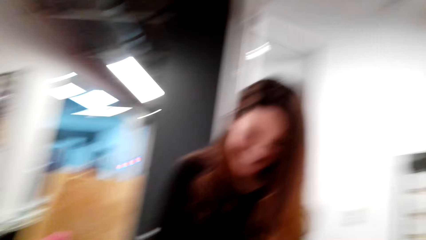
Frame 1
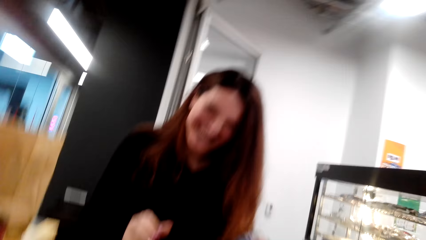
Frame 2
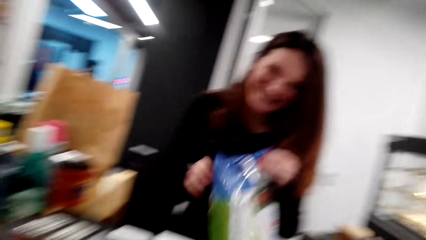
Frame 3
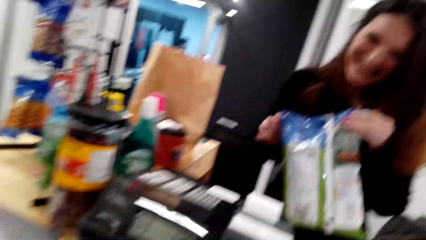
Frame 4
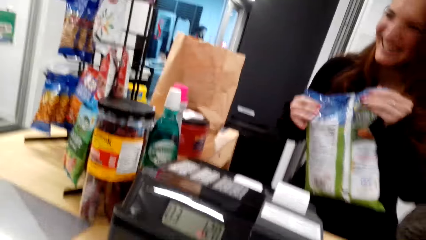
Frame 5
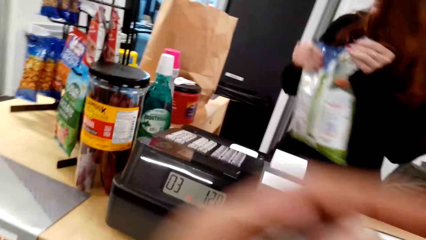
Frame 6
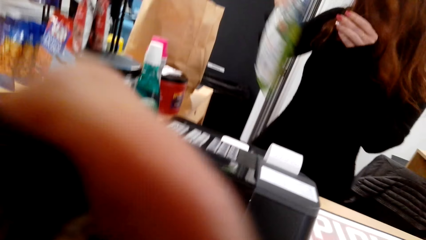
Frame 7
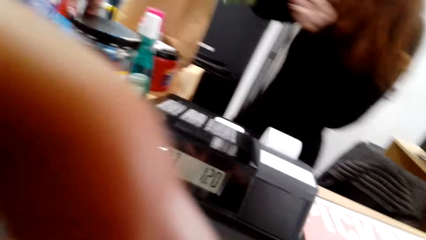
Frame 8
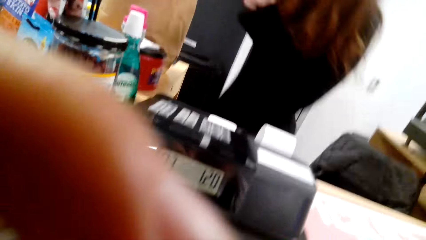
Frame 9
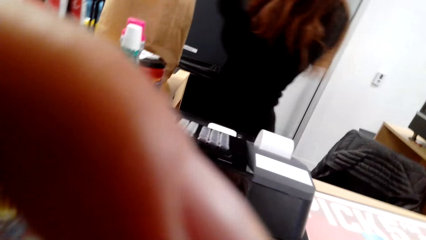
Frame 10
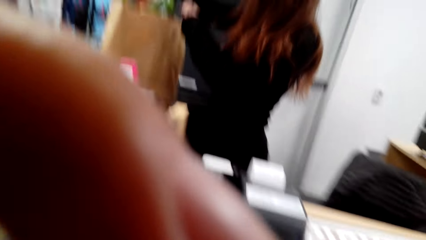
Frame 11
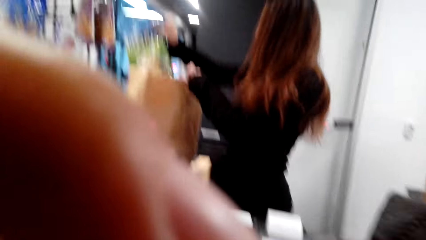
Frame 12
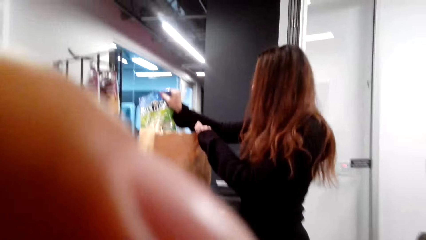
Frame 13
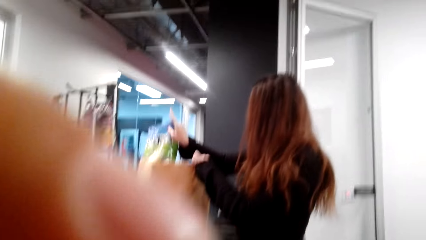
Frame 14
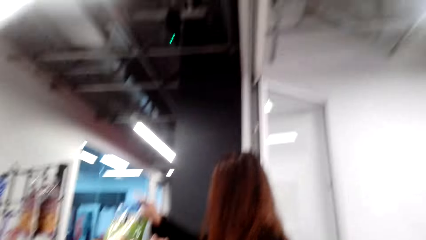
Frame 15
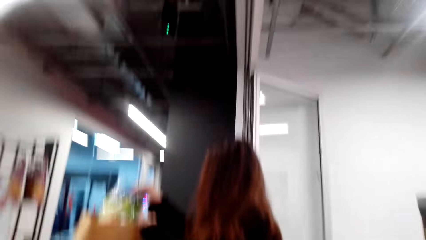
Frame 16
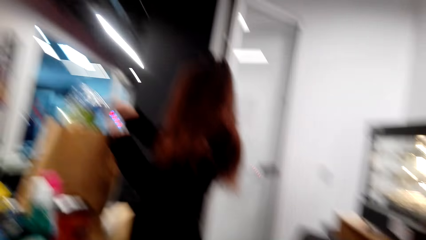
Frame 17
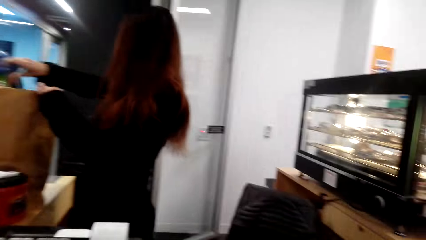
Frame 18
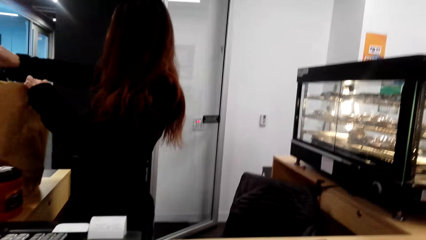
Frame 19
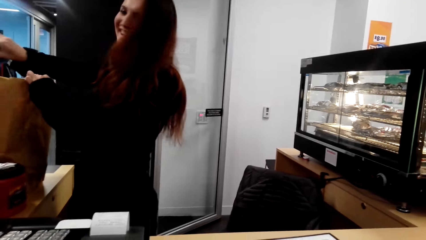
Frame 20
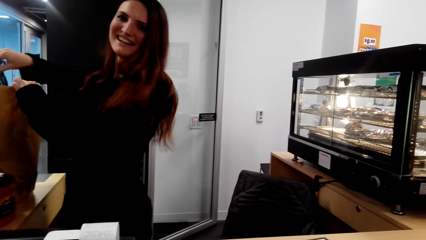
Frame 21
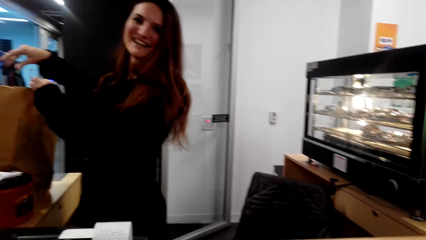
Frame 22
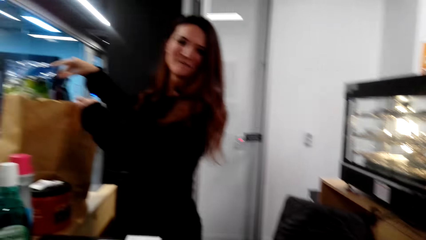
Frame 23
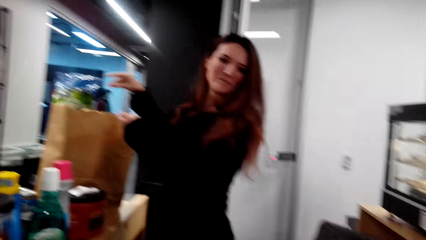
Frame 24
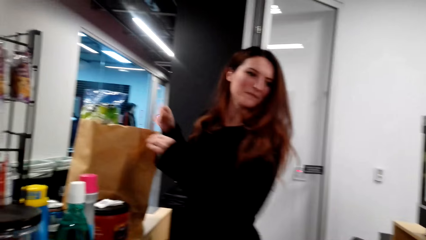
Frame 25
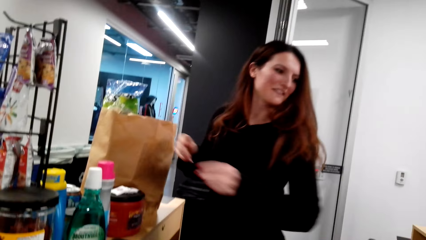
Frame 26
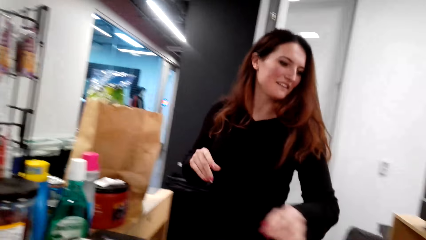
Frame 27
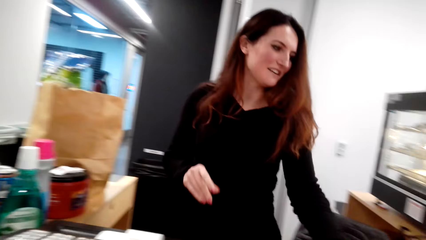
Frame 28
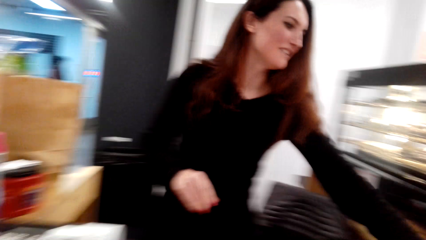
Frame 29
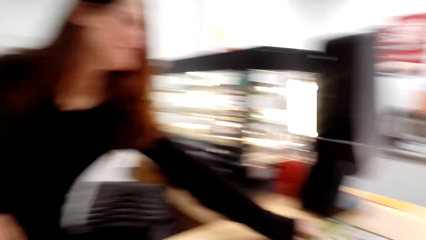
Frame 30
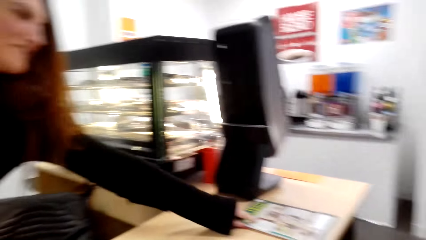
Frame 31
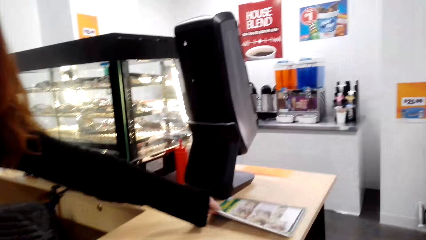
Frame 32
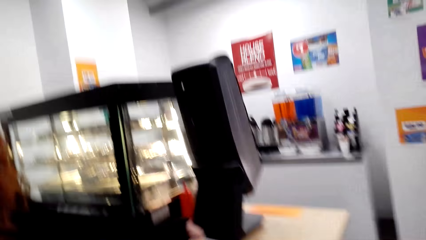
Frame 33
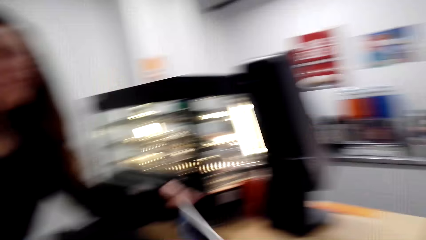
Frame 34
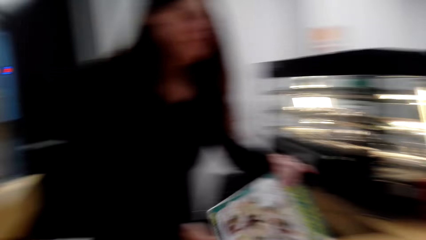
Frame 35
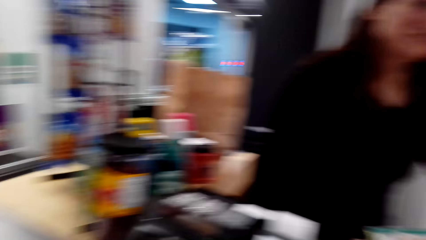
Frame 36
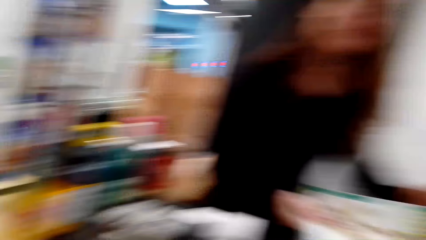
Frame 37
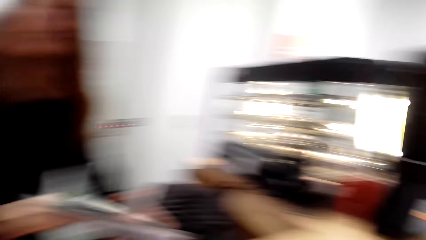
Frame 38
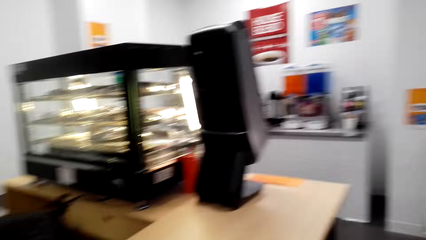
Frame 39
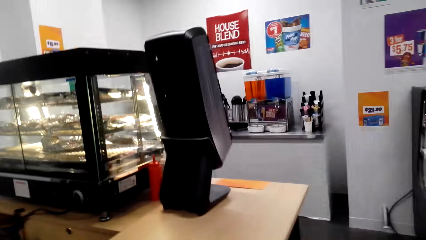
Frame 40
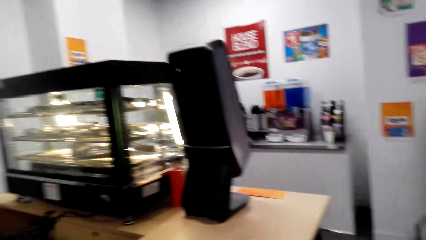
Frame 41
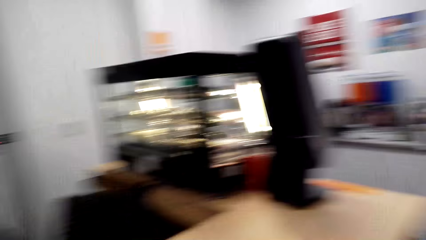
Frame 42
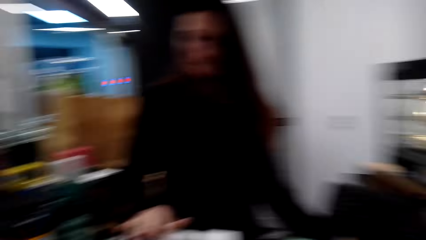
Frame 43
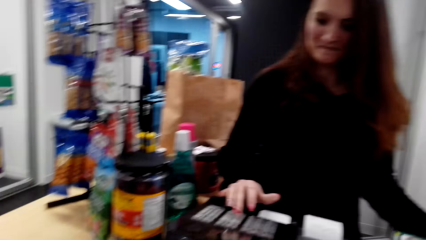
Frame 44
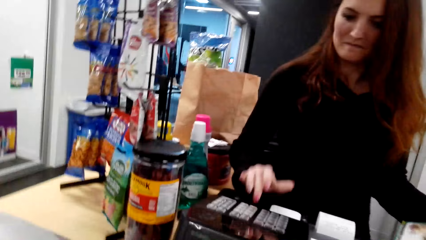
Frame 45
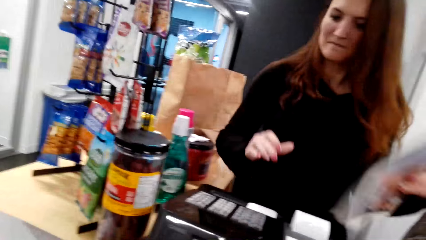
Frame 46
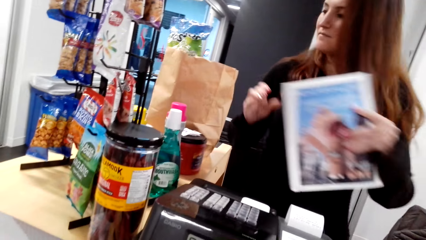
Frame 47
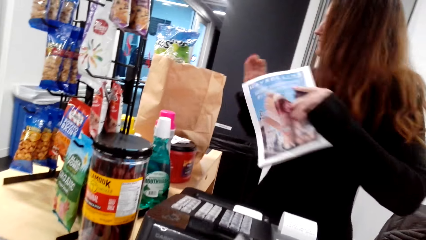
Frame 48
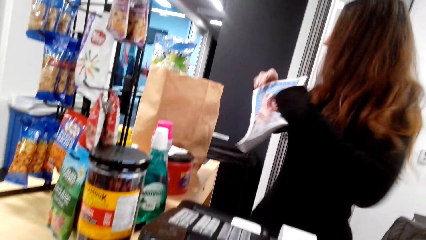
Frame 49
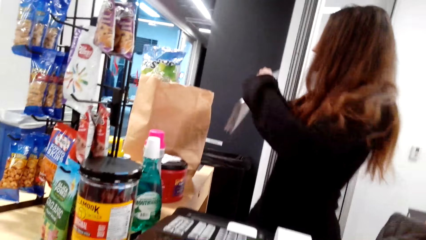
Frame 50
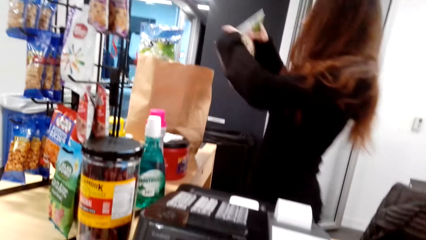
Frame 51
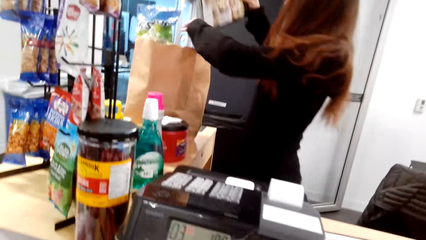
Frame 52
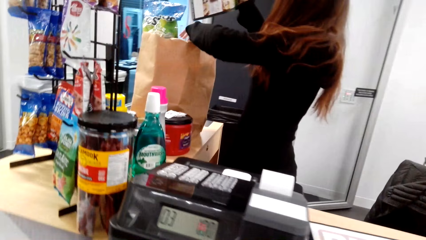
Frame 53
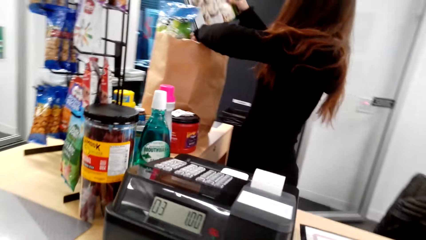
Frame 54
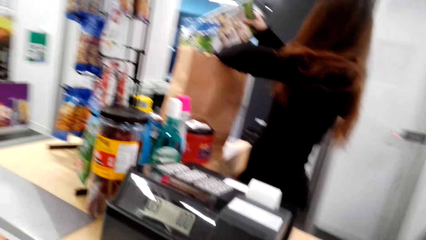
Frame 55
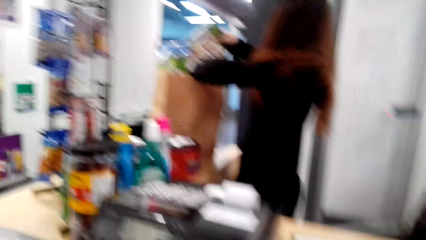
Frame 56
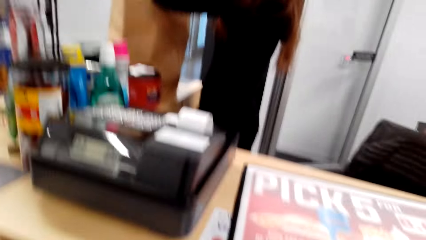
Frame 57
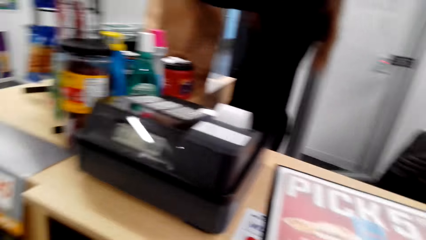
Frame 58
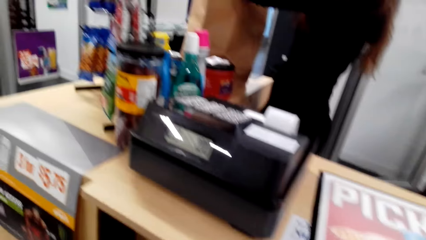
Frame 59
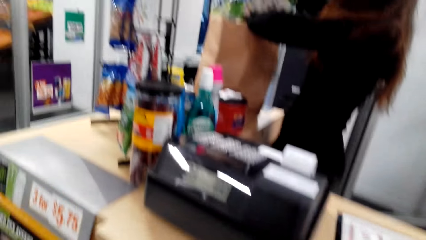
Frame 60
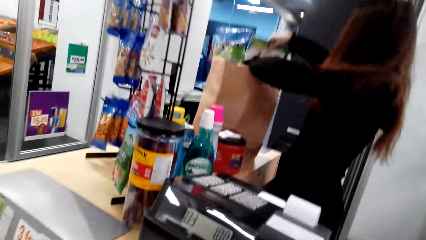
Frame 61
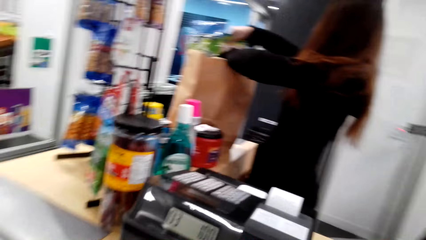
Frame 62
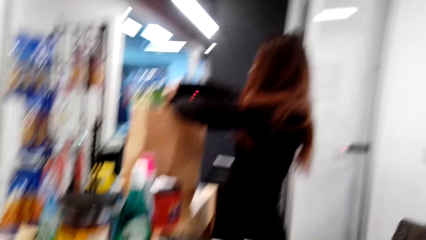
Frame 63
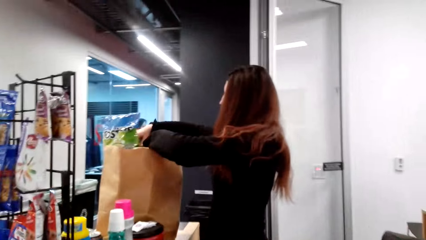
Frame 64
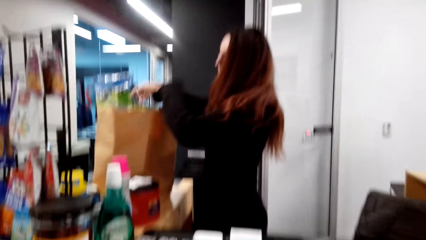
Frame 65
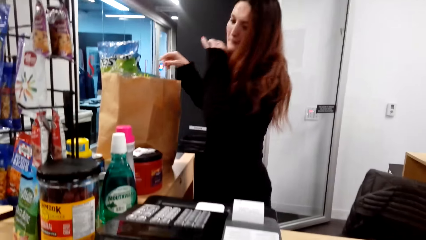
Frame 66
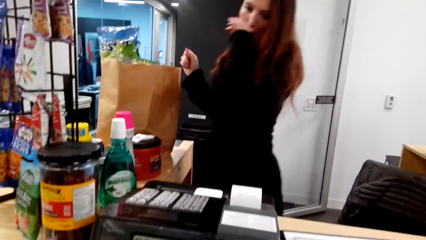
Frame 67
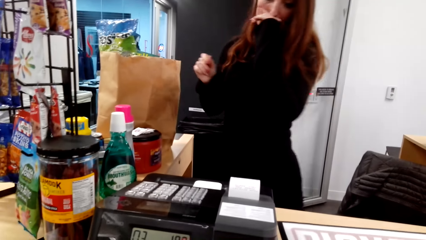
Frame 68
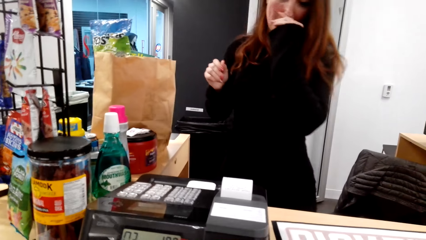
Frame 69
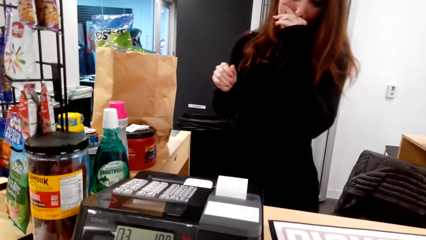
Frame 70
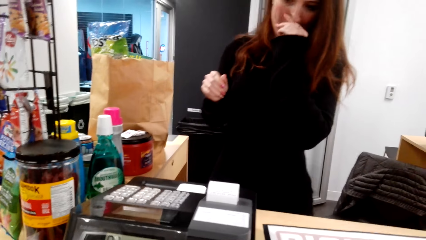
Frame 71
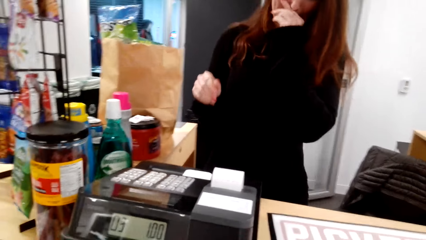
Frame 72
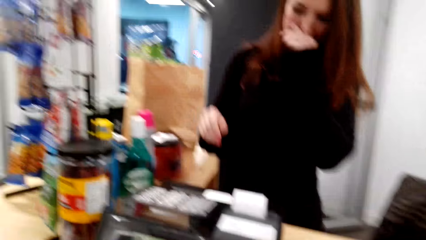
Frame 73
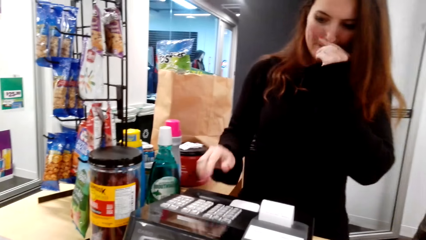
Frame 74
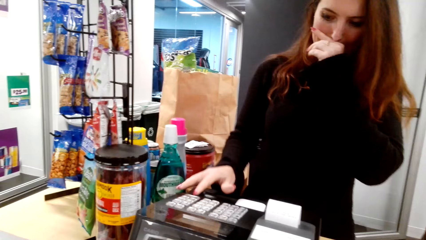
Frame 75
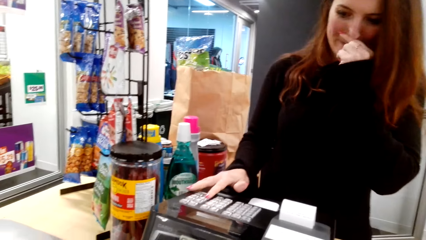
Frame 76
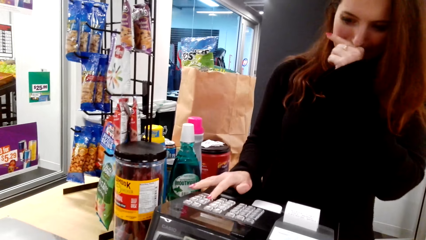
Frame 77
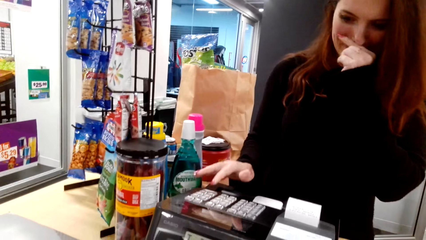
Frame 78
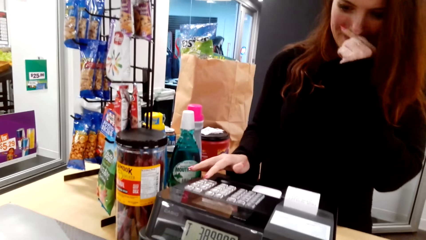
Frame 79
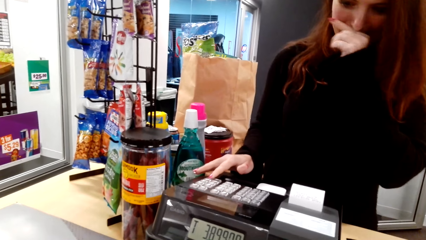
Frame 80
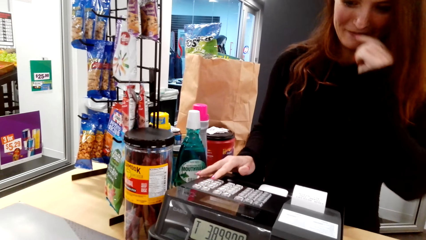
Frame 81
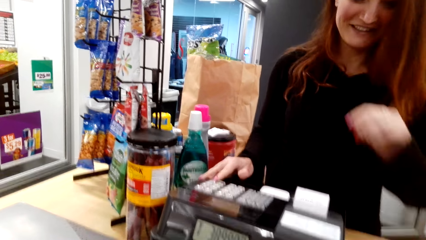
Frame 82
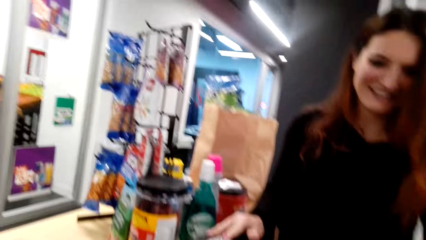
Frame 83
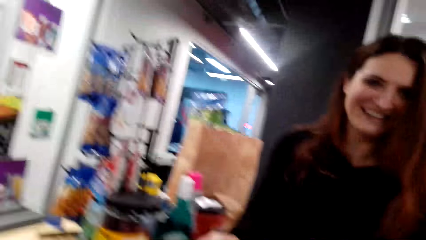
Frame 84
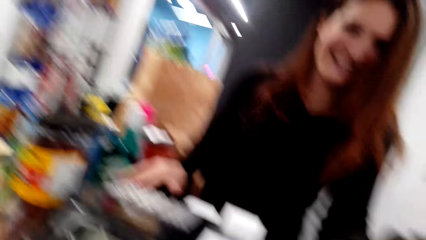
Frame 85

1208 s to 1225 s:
The camera wearer lifts a hand. The cashier puts something in a bag and lifts something. The camera wearer looks around. The cashier puts a book in the package bag and presses on the cash machine. The camera wearer dials the cashier machine.
